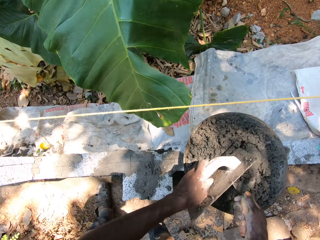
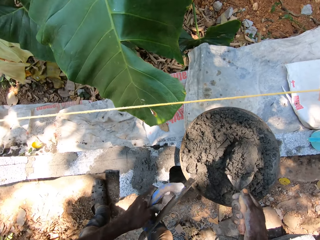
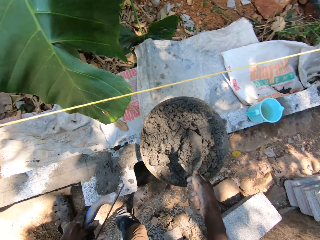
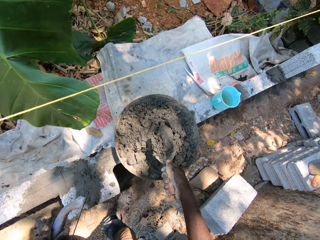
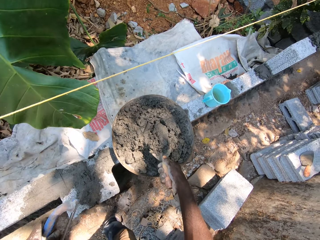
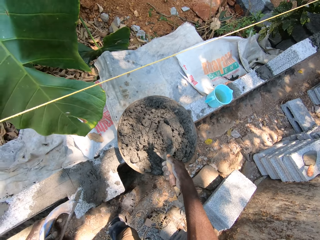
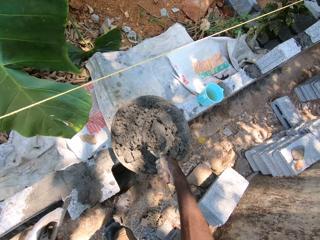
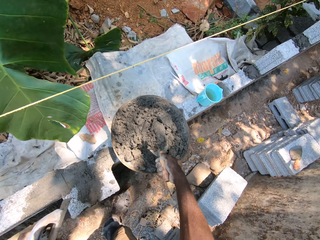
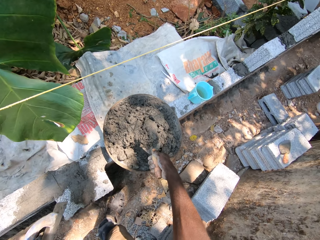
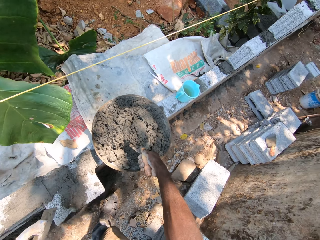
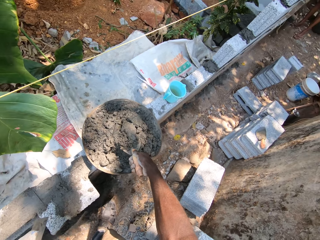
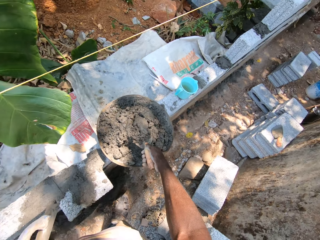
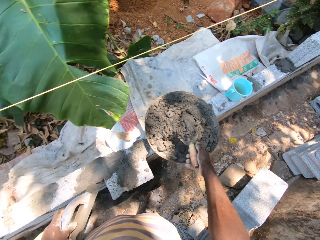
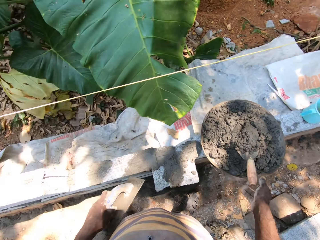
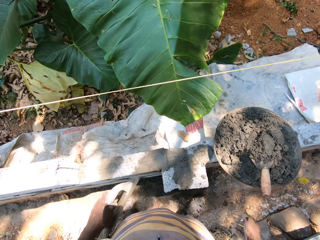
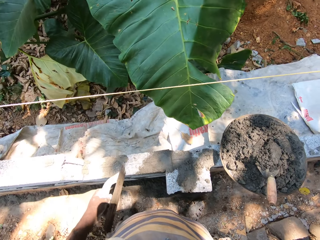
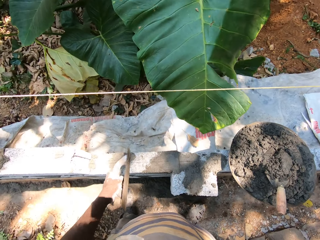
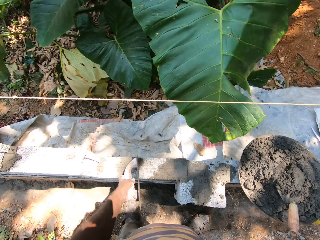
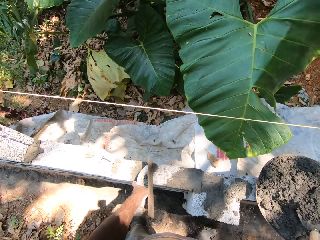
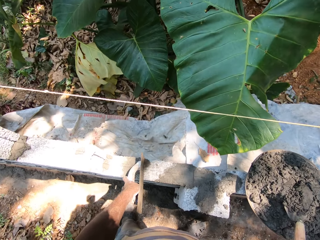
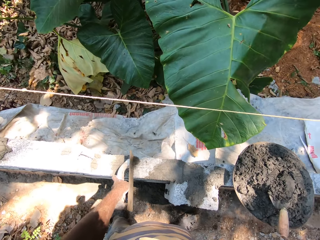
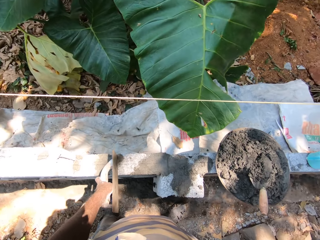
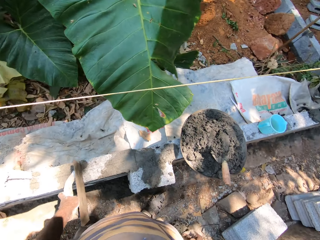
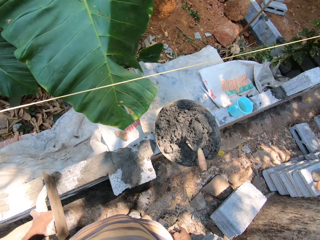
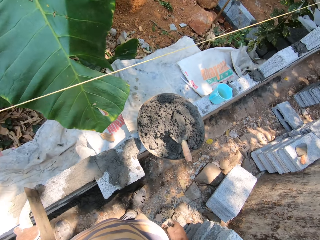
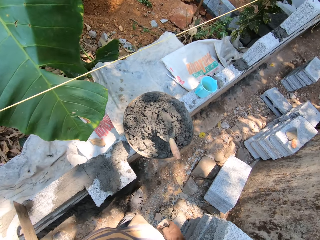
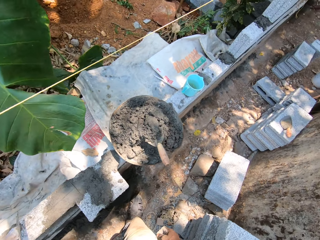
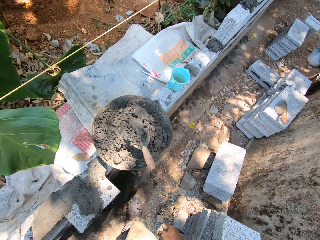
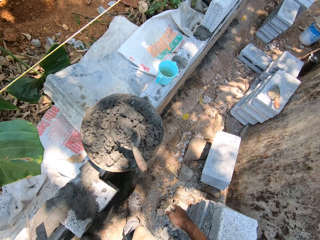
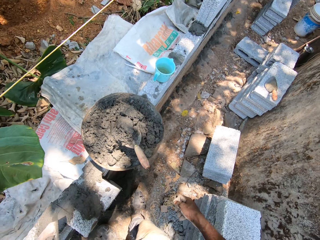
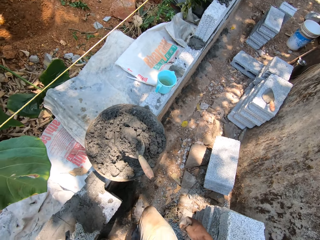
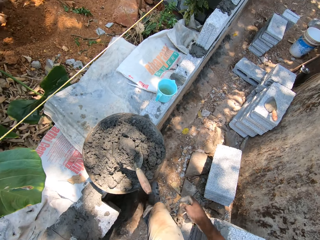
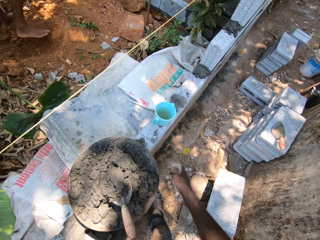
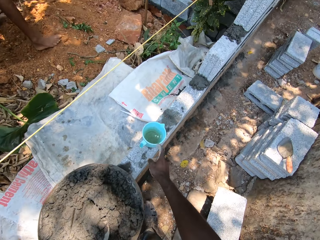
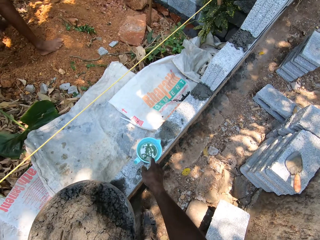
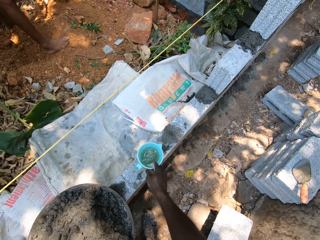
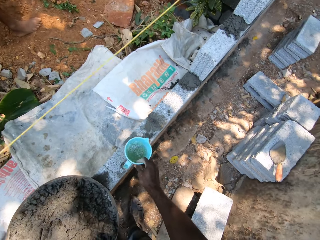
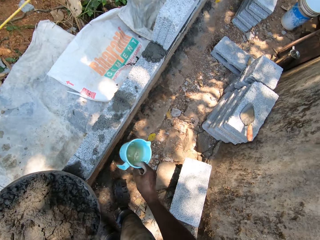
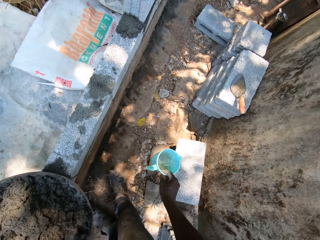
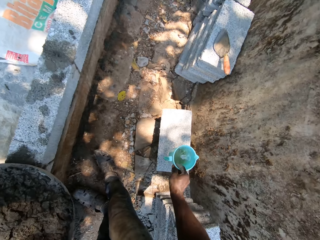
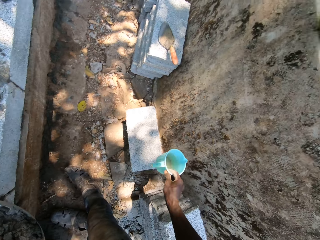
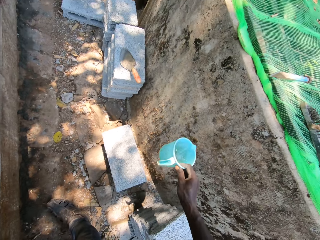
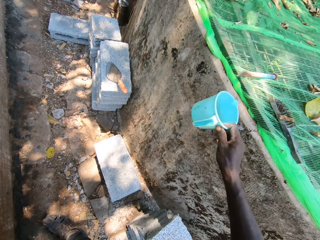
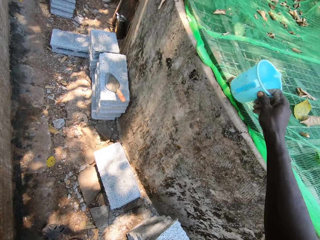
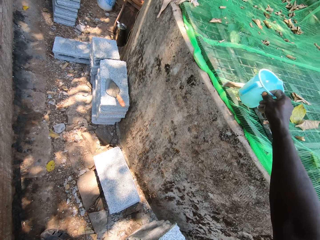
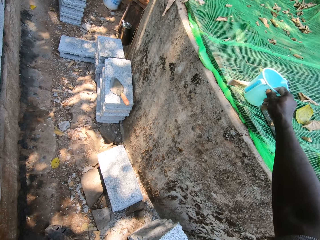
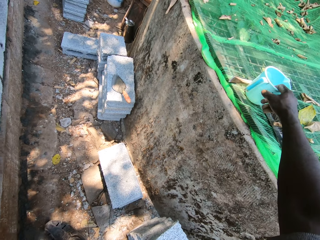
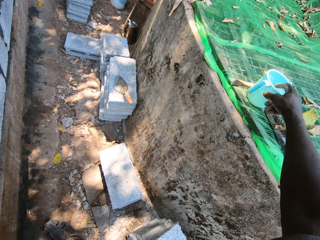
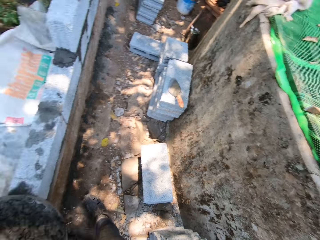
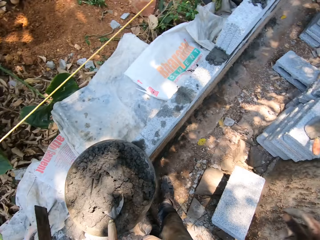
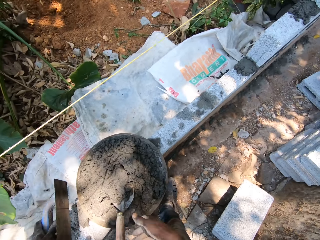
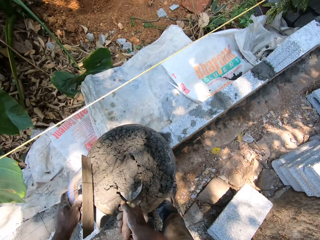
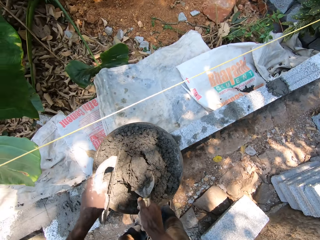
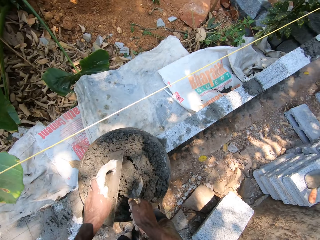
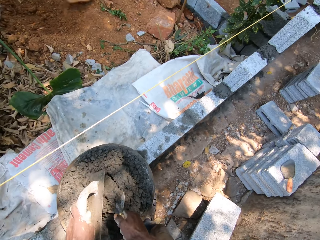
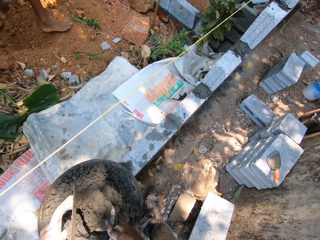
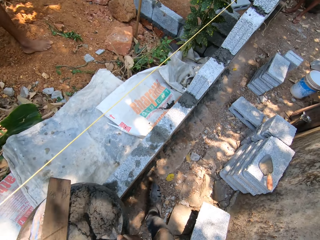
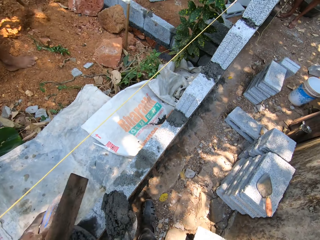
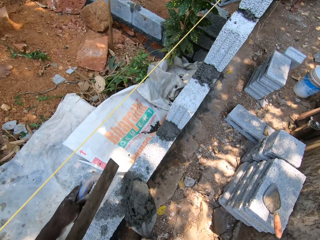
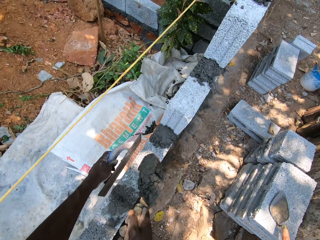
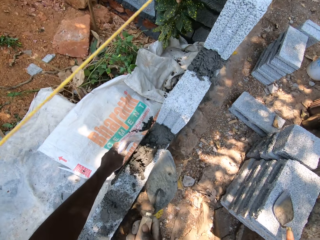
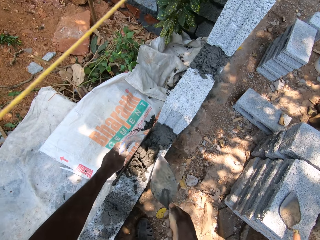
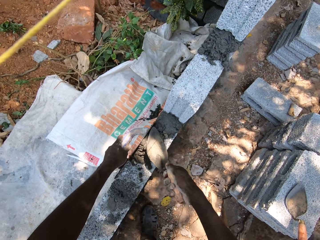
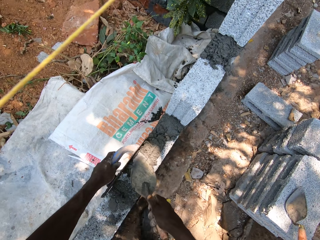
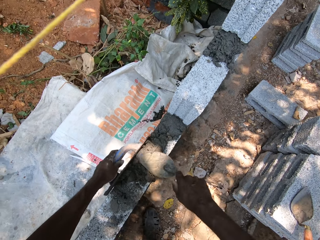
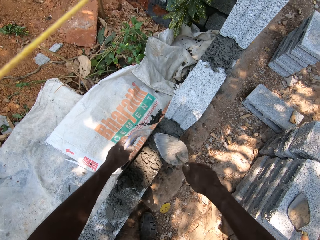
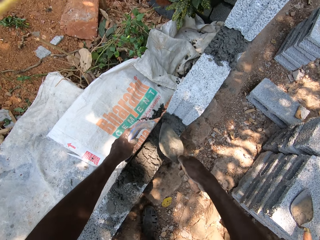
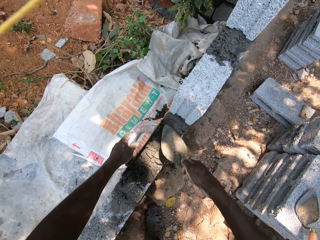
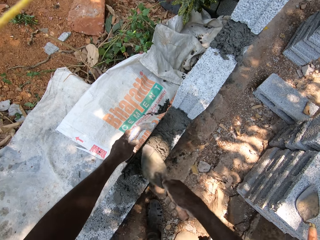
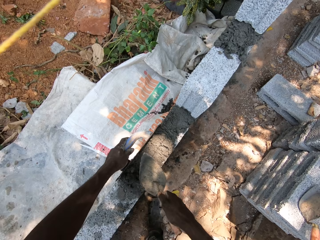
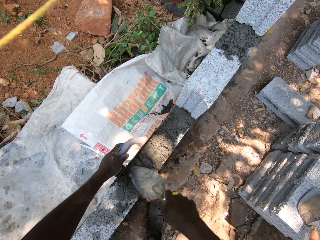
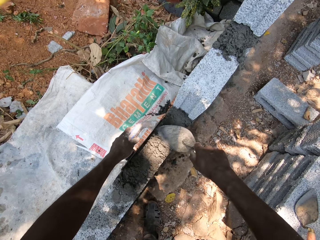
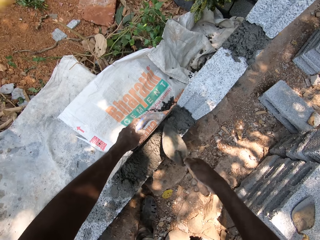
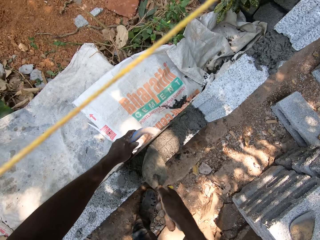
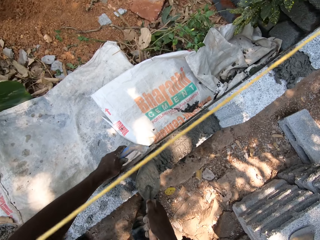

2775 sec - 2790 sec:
The camera wearer scoops mortar from the head pan with the hand trowel in his right hand. He drops the hand trowel in the head pan with his right hand. He looks around. He picks up a cup of water from a block with his right hand. He puts the cup of water on the net. He picks up the hand trowel from the head pan with his right hand. He picks up mortar with the trowel. He puts the mortar on the block with the hand trowel in his right hand. He guides the mortar with the hand float in his left hand. He smoothens the mortar on the block with the hand trowel in his right hand.

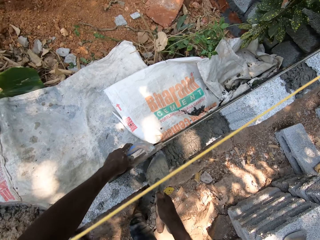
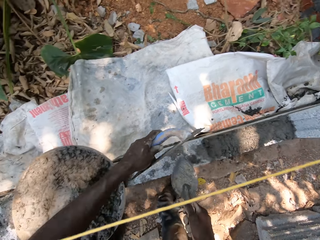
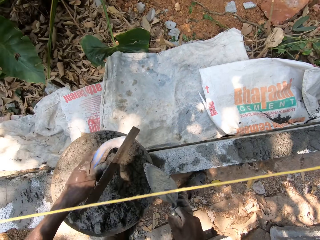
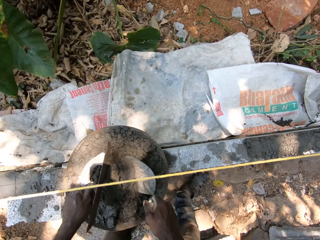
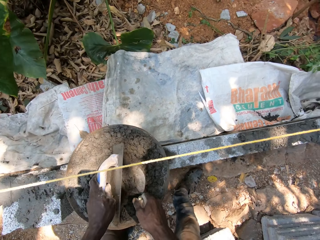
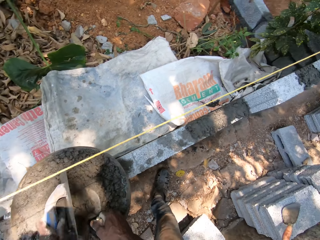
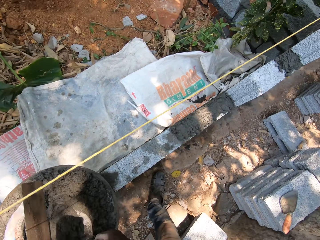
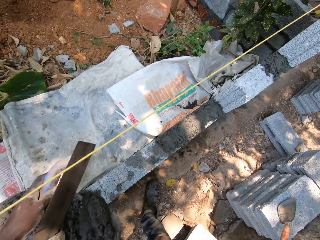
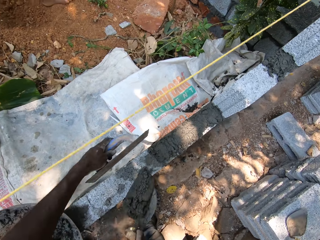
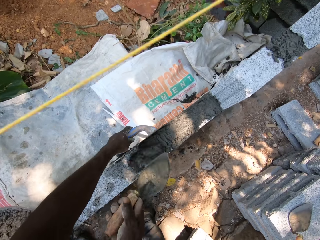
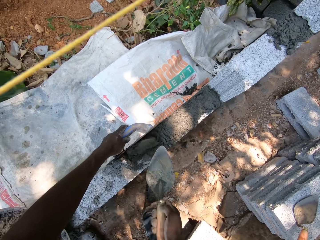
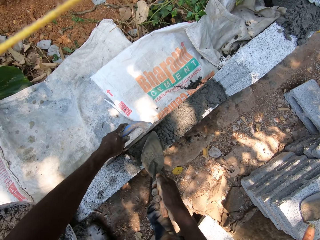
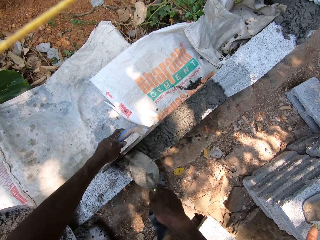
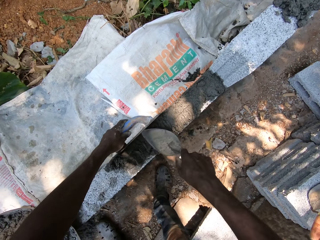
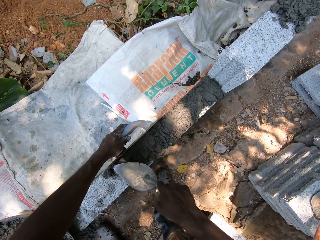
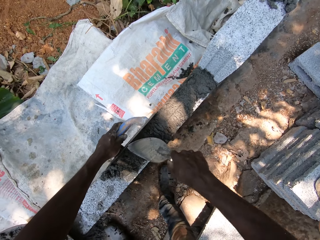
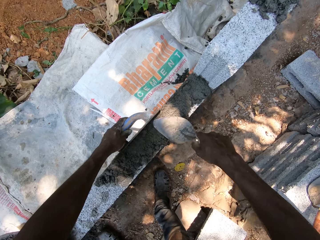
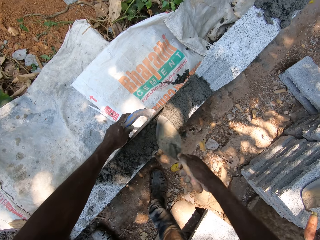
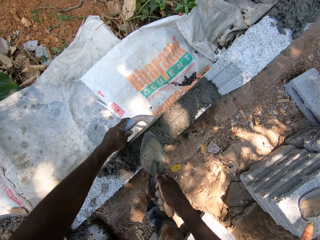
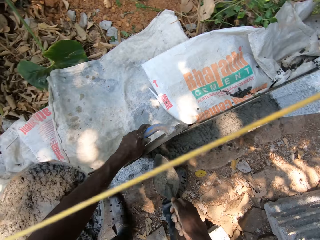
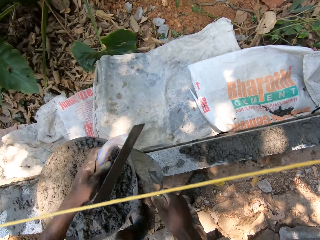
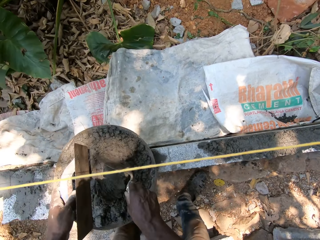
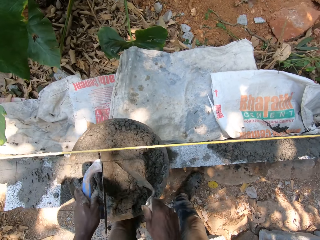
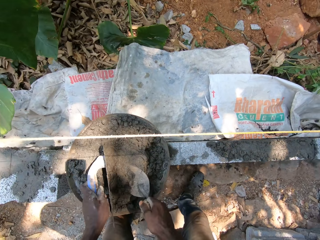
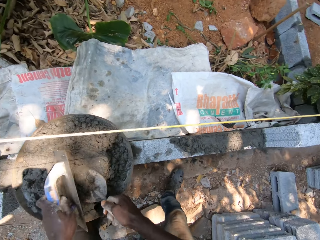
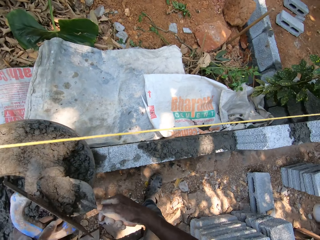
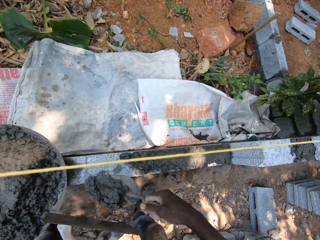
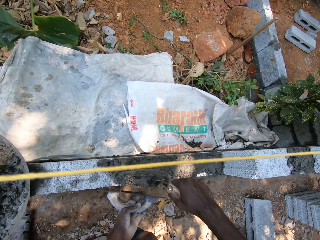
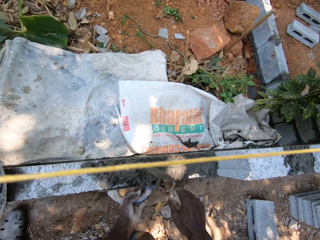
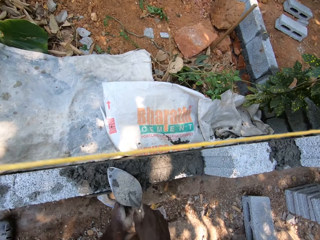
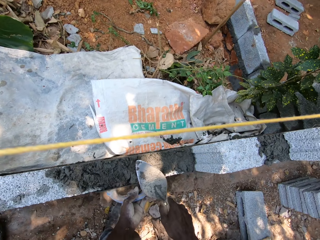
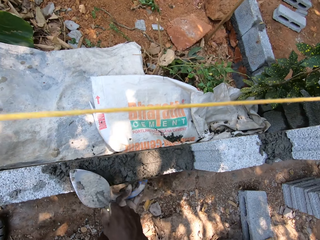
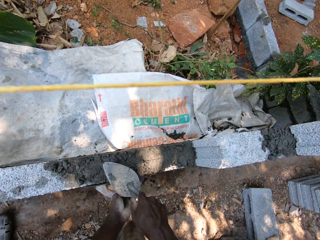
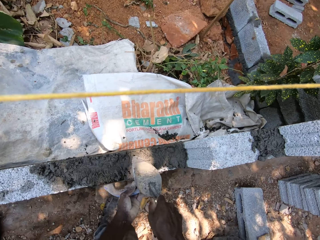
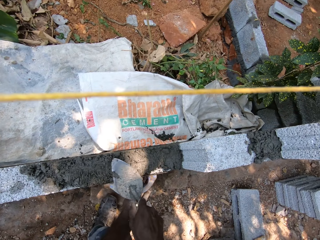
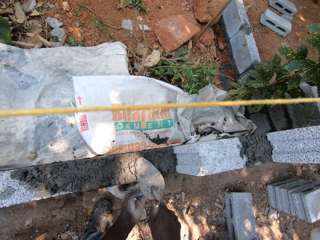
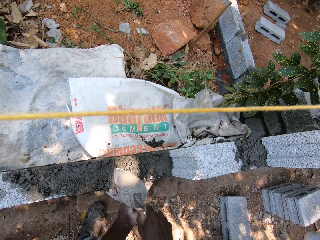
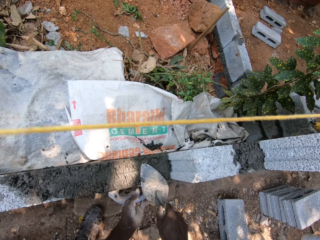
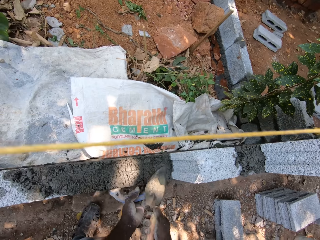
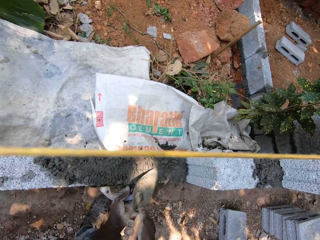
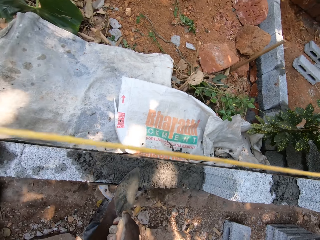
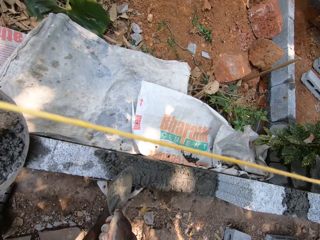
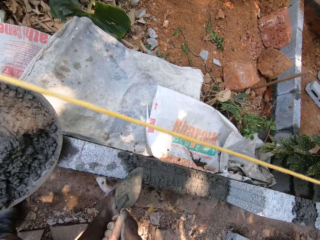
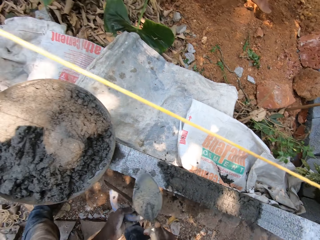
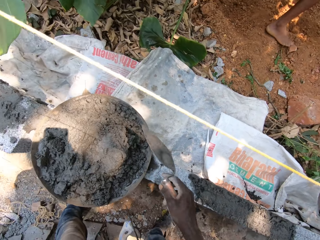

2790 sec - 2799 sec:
The camera wearer scoops mortar from the head pan with the hand trowel in his right hand. He puts the mortar on the block with the hand trowel in his right hand. He guides the mortar with the hand float in his left hand. He smoothens the mortar on the block with the hand trowel in his right hand. He scoops mortar from the head pan with the hand trowel in his right hand. He puts the mortar on the block with the hand trowel in his right hand. He guides the mortar with the hand float in his left hand. He smoothens the mortar on the block with the hand trowel in his right hand.
